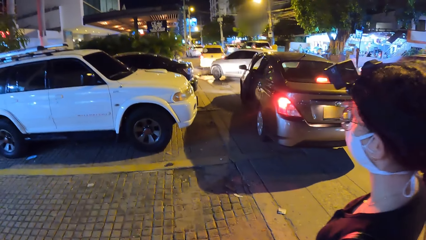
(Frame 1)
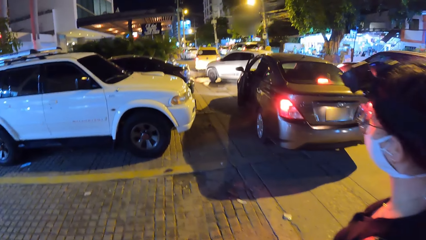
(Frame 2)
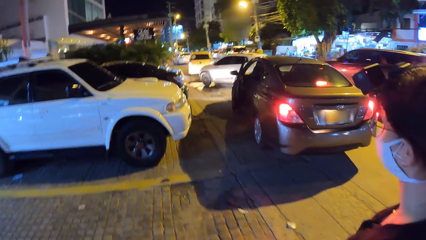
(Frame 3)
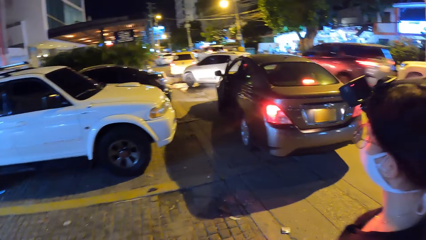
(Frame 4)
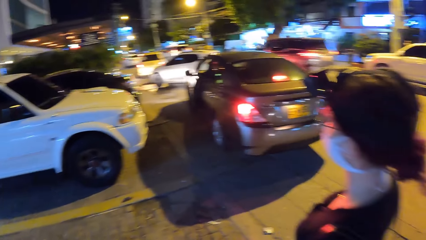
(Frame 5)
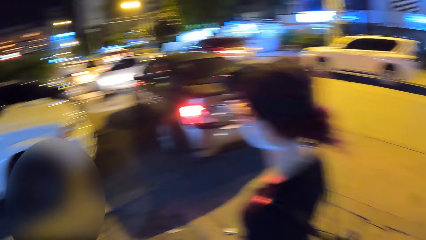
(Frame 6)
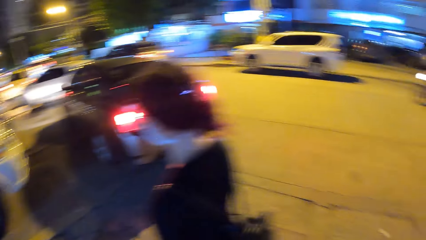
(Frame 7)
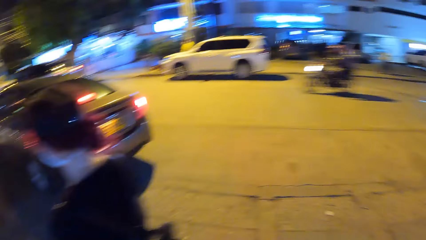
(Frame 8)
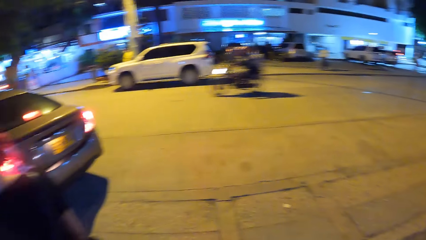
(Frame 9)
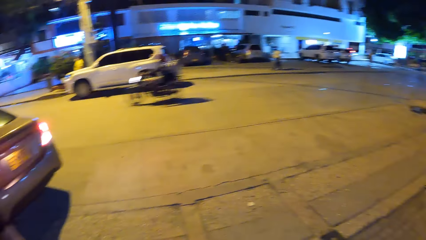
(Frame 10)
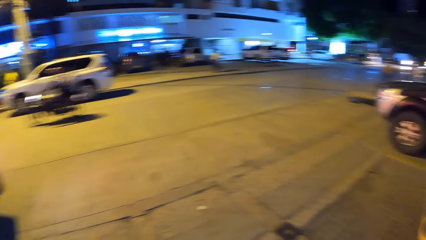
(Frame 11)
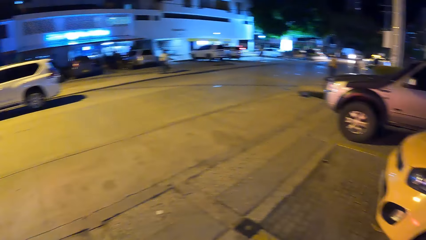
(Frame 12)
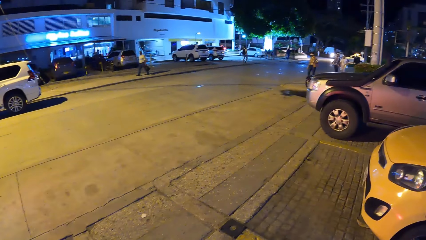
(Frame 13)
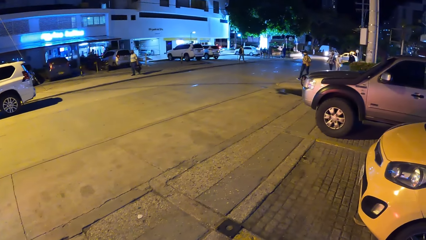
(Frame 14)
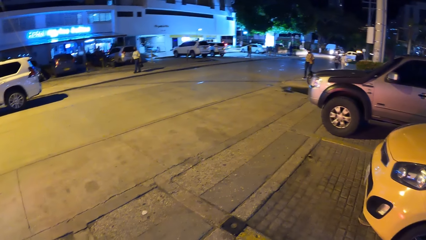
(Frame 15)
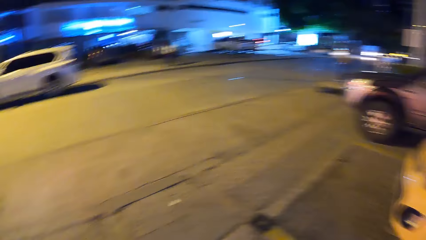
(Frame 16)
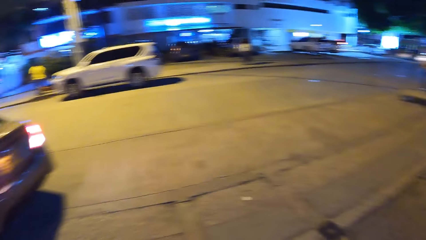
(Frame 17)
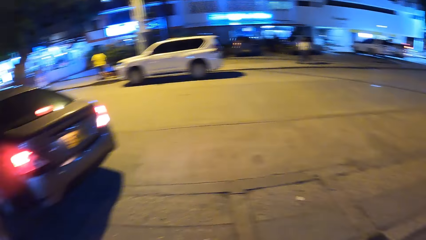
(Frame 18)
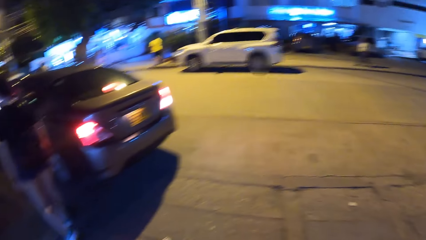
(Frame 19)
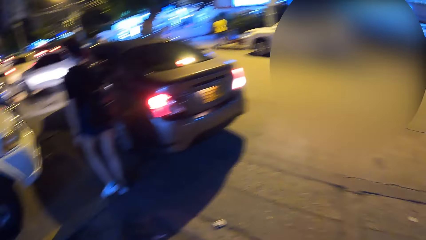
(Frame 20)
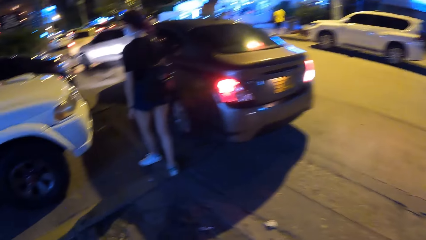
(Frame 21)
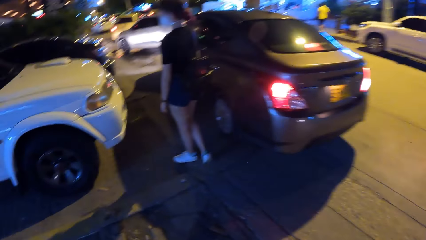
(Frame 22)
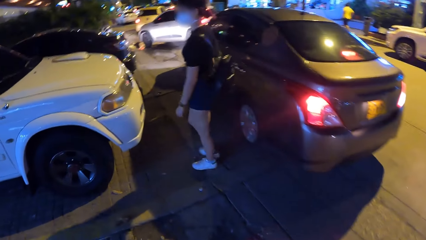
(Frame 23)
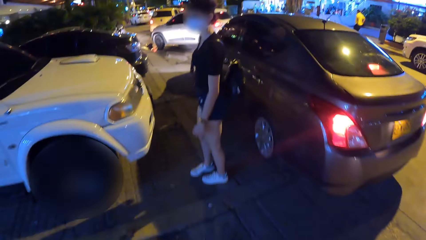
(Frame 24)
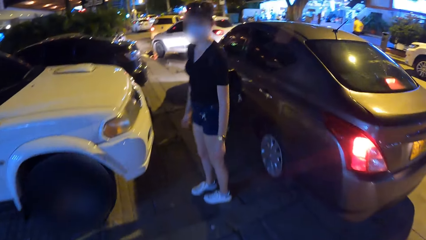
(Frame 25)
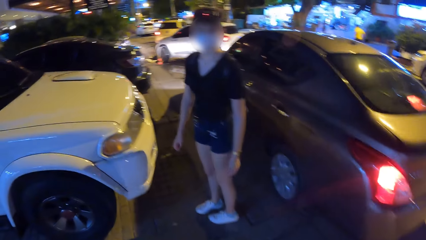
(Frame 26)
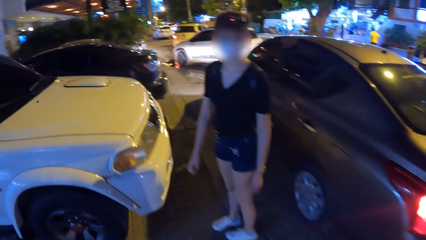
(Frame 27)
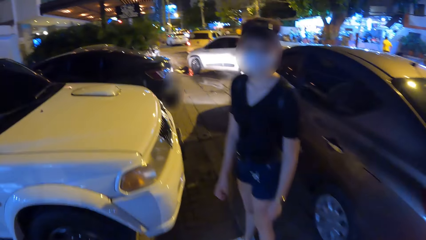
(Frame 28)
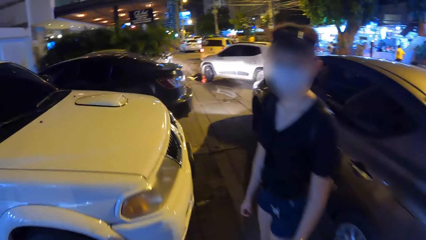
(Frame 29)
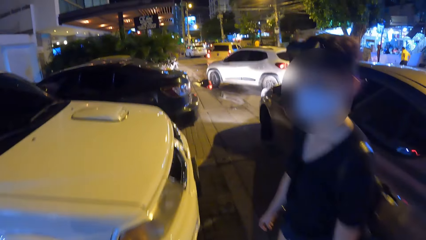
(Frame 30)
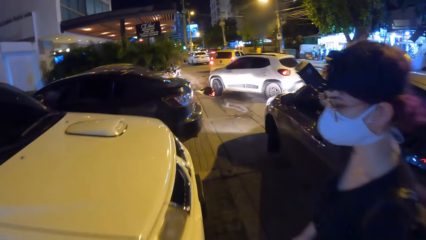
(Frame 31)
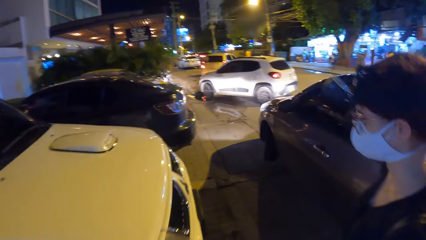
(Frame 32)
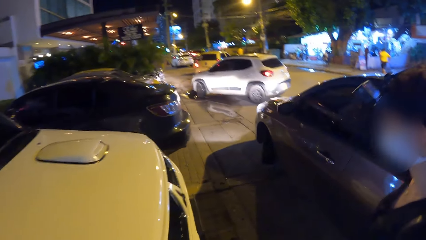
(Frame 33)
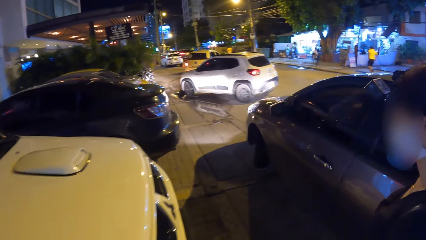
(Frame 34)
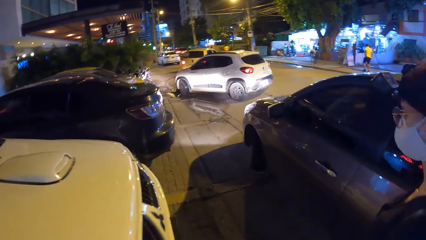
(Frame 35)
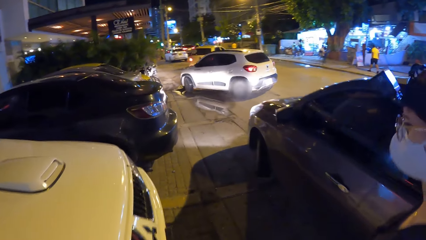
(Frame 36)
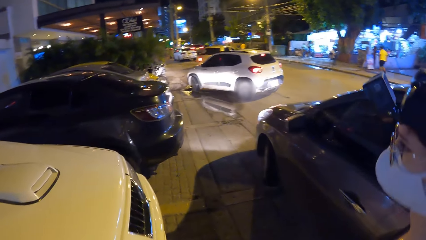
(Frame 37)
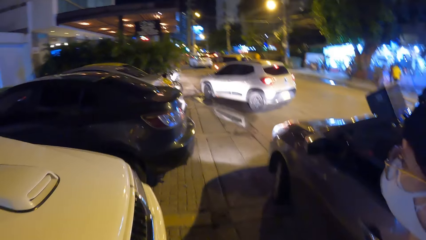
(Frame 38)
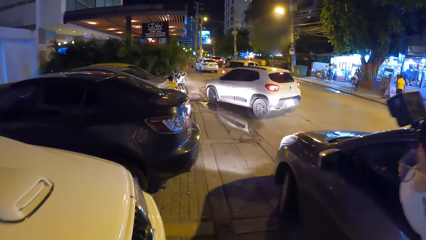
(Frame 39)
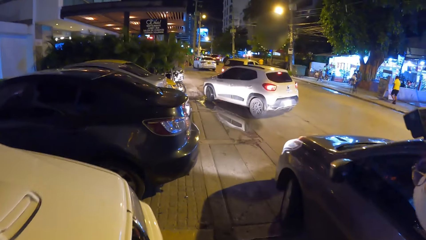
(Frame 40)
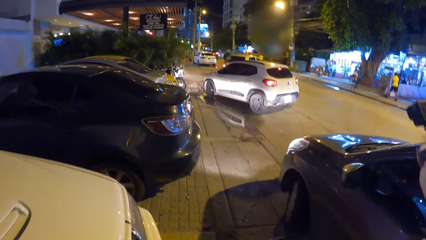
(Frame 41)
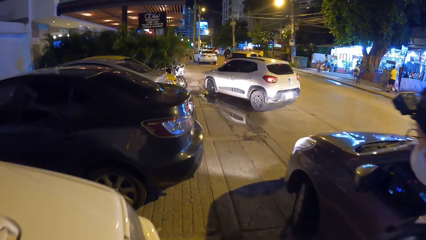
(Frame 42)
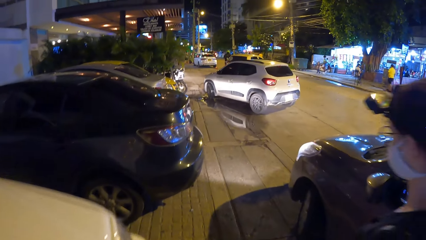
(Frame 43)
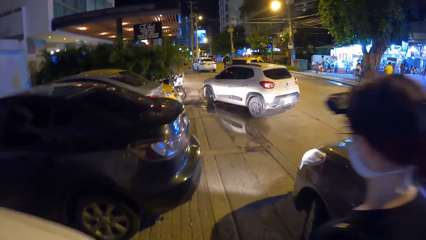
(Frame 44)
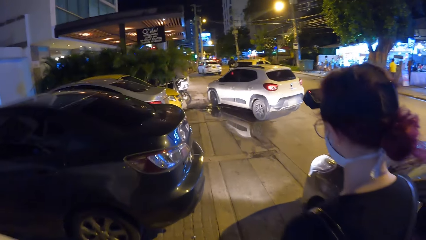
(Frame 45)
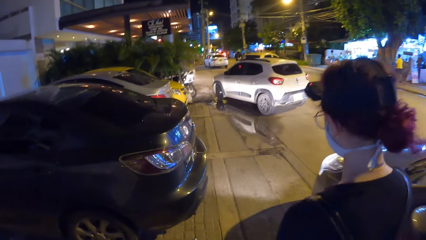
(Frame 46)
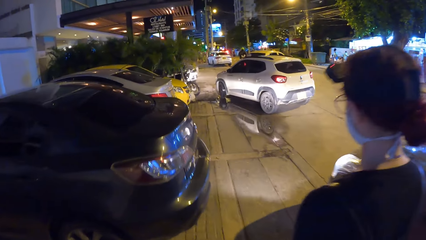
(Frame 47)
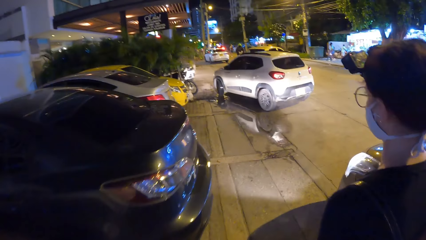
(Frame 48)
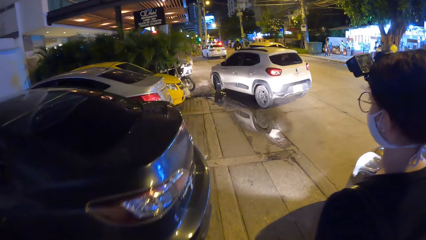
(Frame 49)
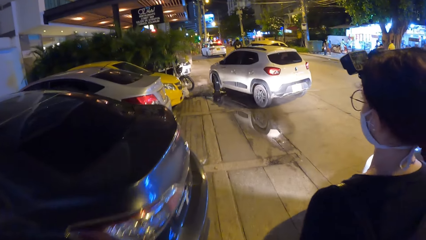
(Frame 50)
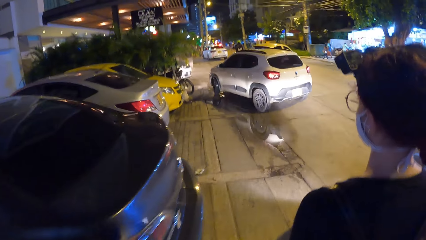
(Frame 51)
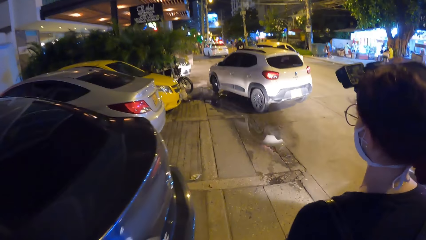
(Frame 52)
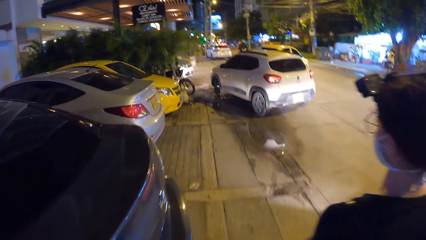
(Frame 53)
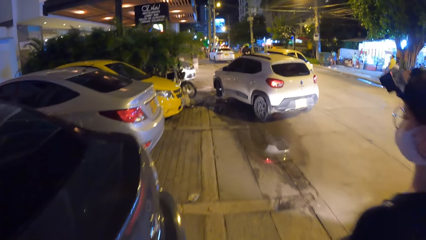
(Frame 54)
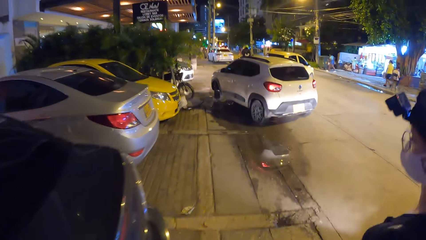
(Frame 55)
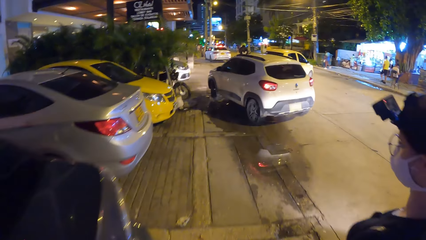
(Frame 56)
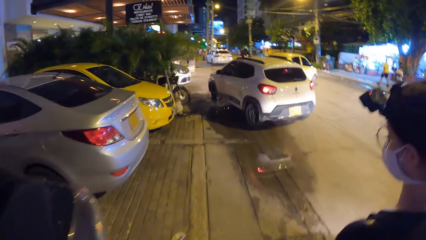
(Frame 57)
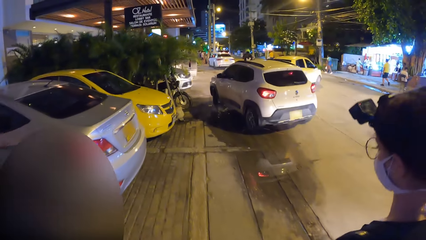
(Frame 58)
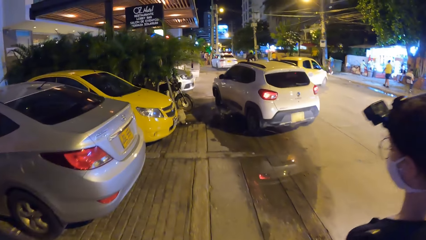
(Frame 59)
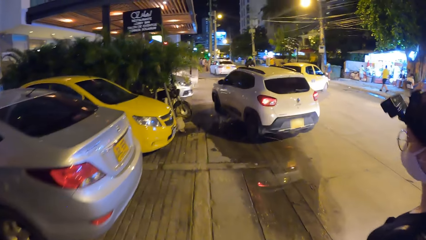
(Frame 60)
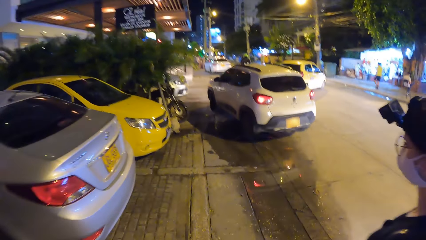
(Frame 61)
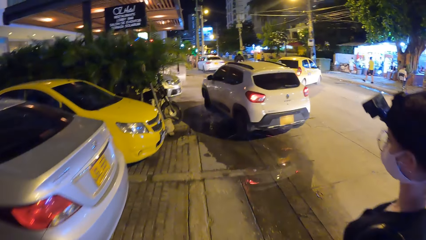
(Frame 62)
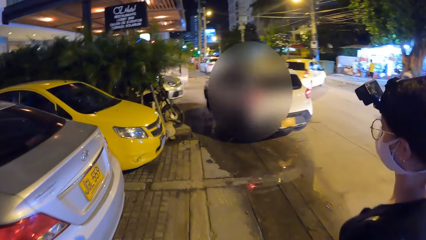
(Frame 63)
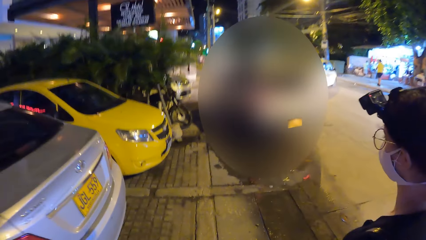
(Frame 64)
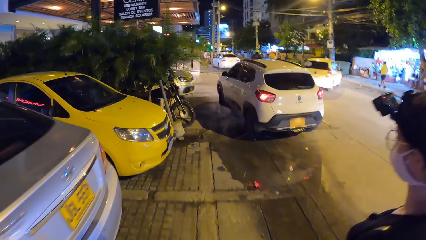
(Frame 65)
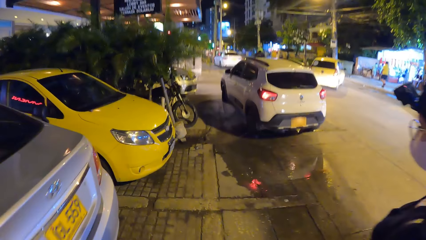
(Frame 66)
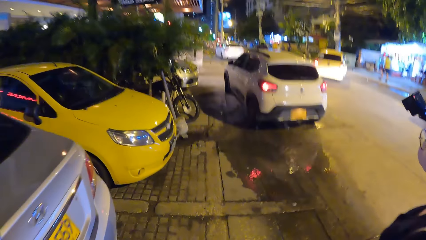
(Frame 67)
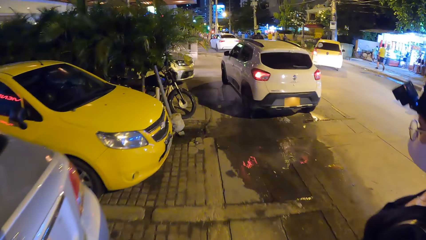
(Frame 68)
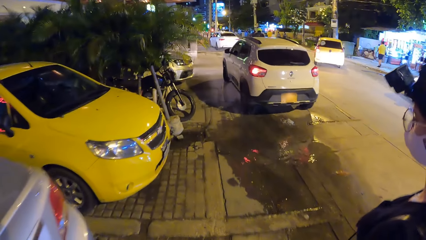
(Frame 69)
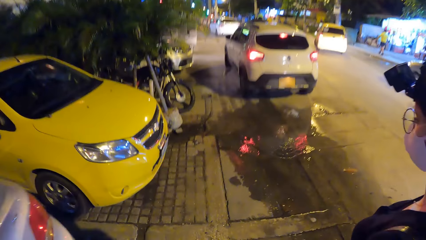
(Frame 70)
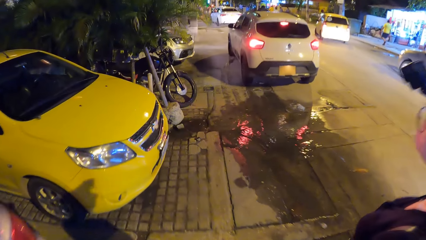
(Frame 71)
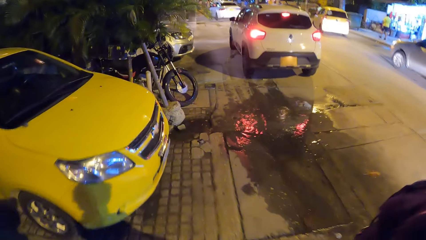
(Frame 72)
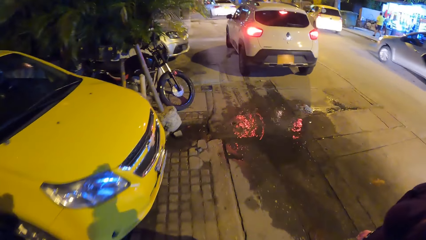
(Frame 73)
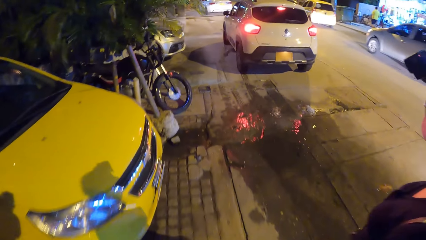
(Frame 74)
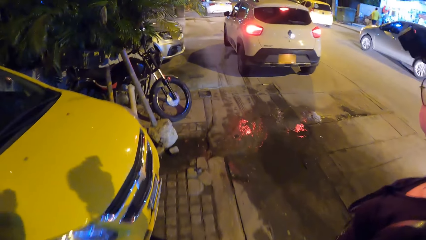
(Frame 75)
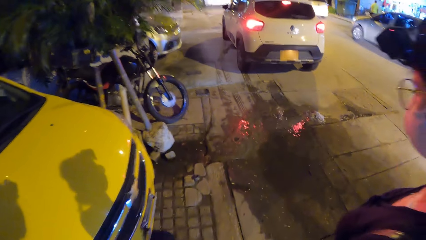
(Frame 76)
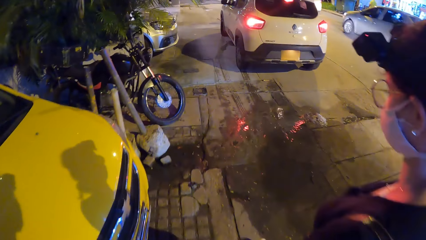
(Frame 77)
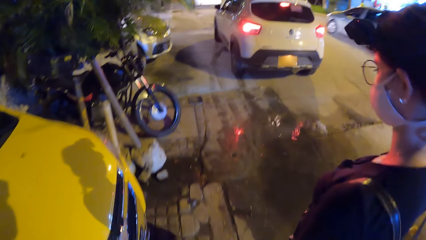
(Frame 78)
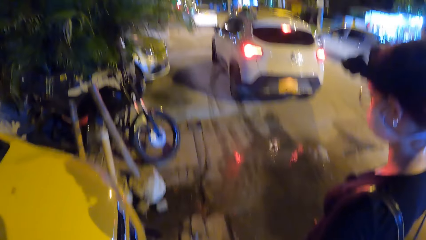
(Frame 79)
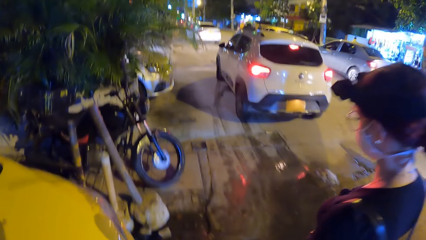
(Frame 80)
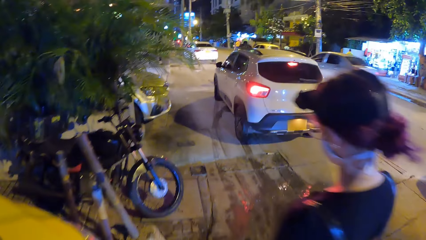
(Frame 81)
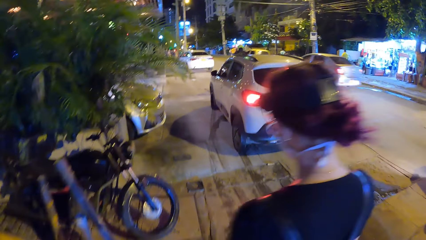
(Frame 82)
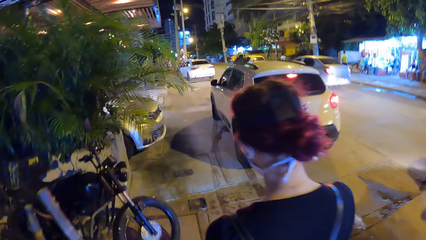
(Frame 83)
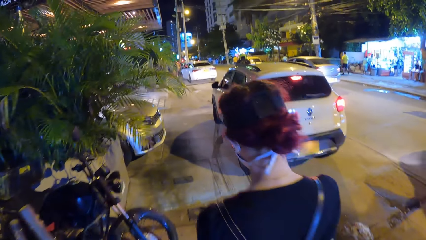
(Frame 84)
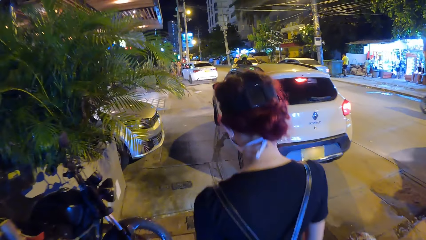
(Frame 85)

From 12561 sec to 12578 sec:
A motorcyclist rides past the camera wearer on the road. The camera wearer looks around. They walk around. The woman interacts with the camera wearer. The woman walks beside the camera wearer on the walkway on the road. A white car drives on the road in front of the camera wearer. A grey car drives past the camera wearer on the road.
